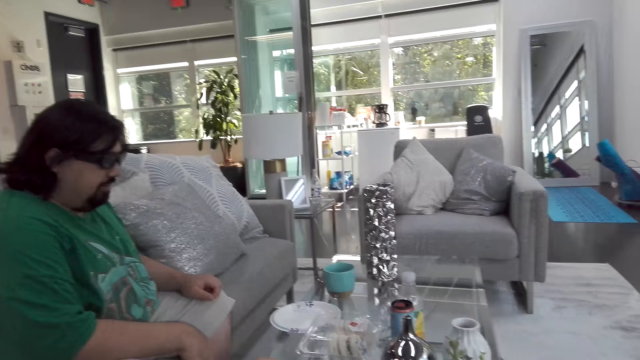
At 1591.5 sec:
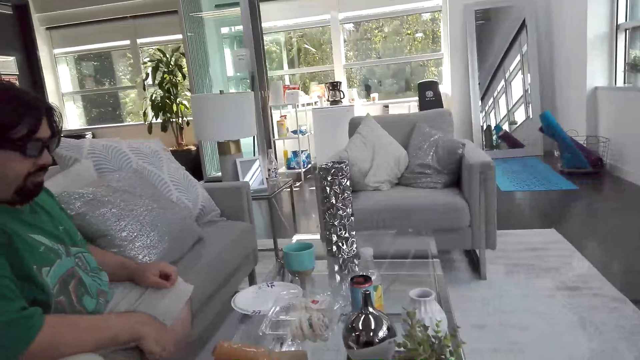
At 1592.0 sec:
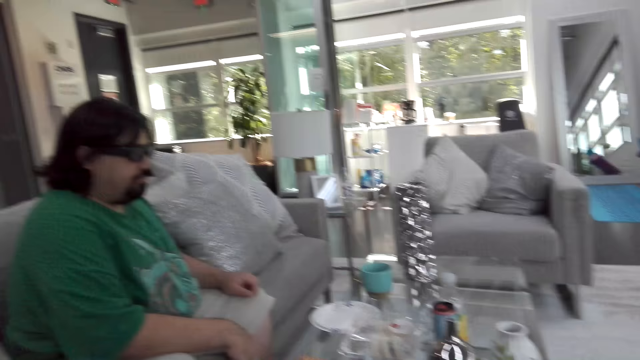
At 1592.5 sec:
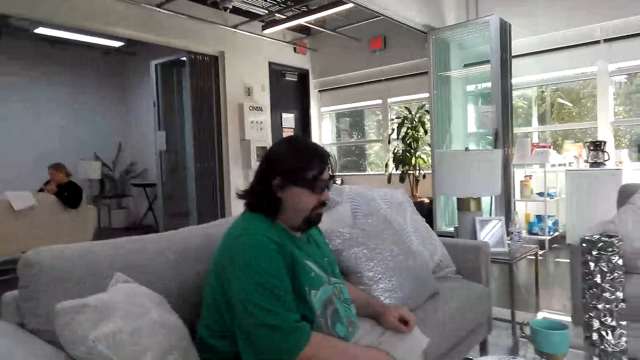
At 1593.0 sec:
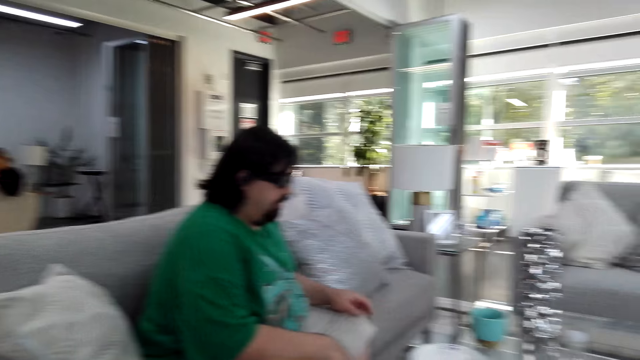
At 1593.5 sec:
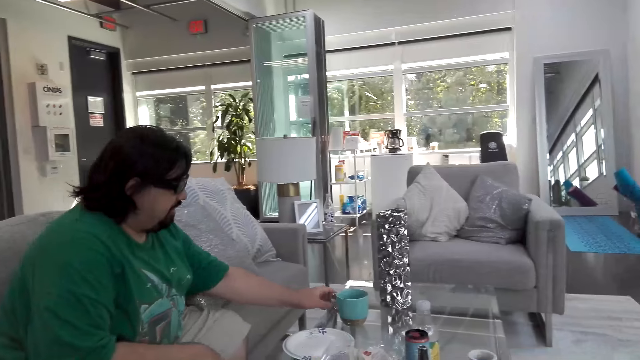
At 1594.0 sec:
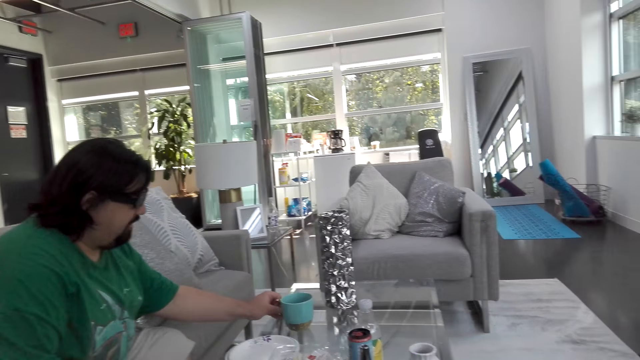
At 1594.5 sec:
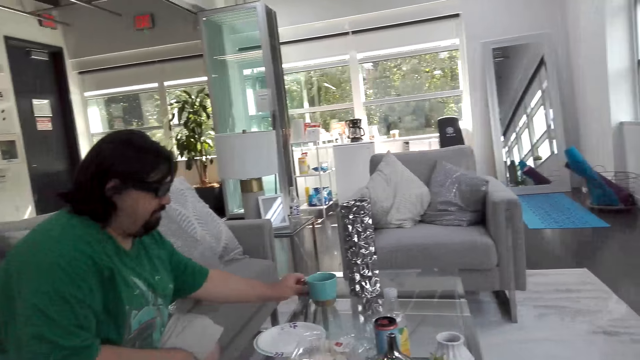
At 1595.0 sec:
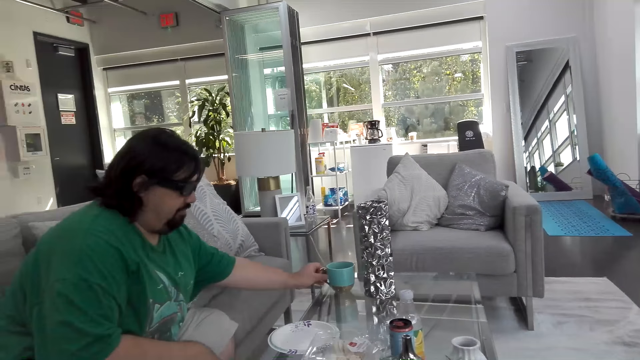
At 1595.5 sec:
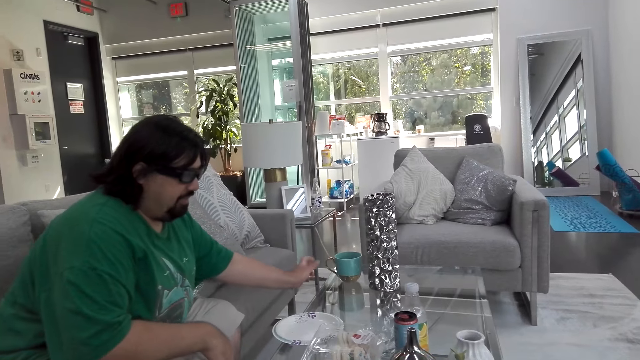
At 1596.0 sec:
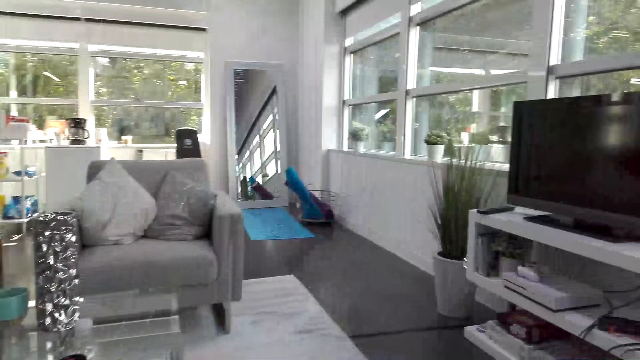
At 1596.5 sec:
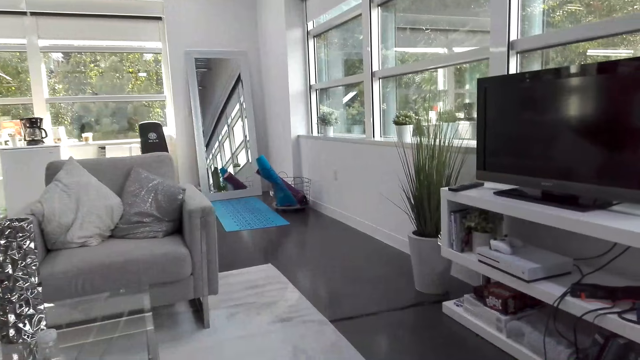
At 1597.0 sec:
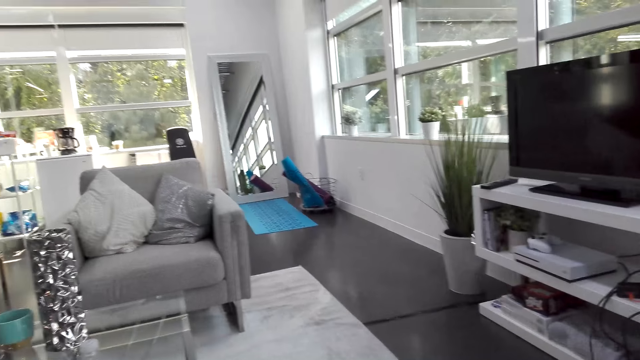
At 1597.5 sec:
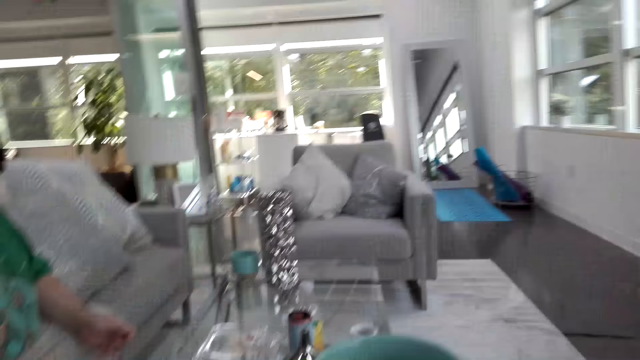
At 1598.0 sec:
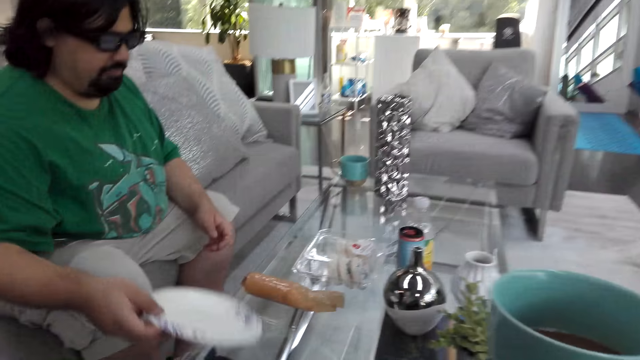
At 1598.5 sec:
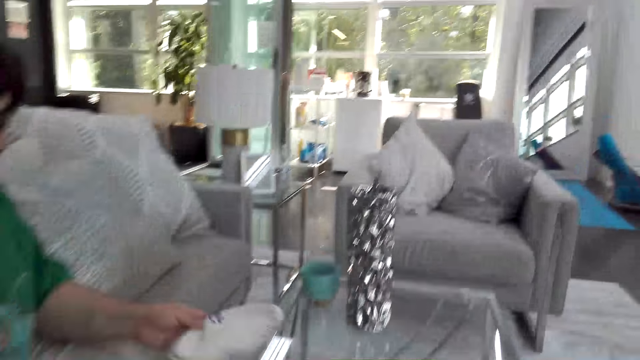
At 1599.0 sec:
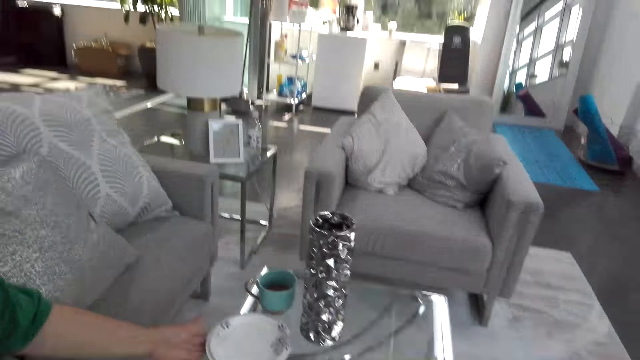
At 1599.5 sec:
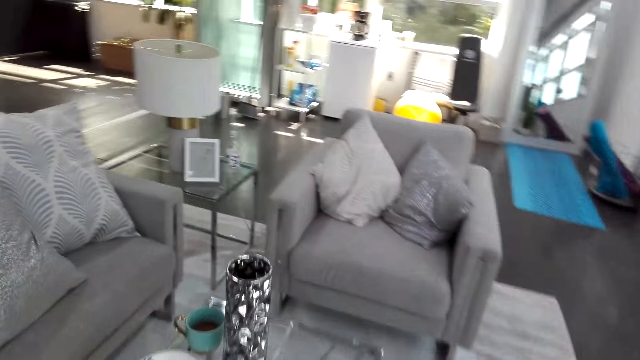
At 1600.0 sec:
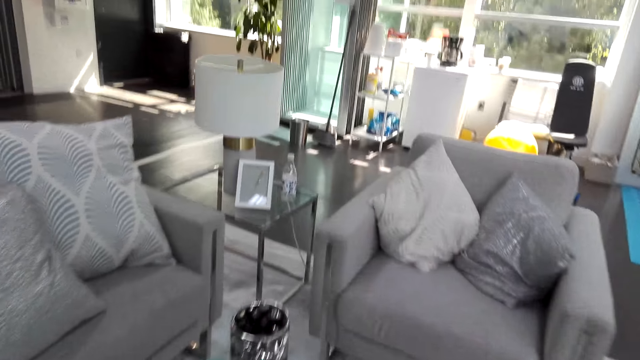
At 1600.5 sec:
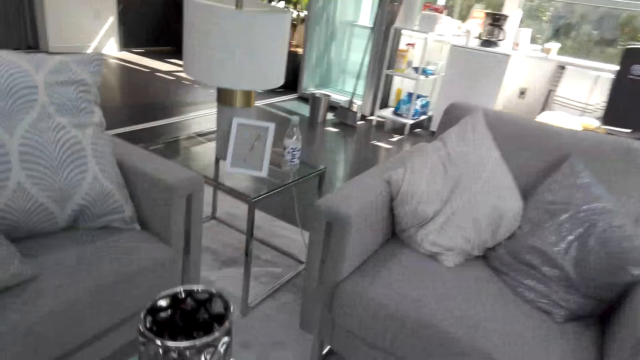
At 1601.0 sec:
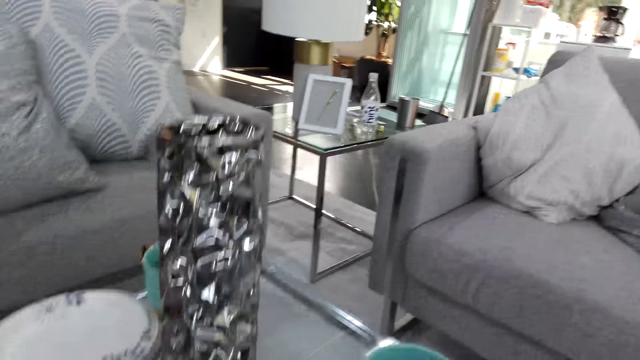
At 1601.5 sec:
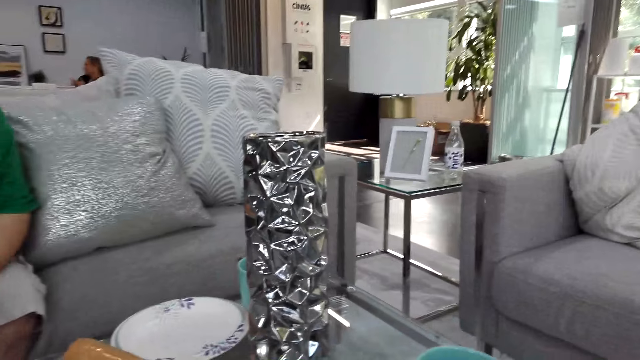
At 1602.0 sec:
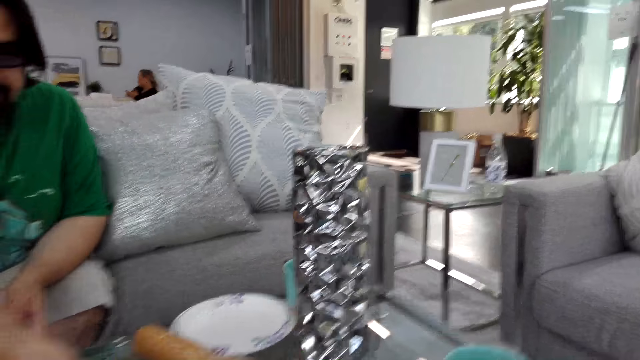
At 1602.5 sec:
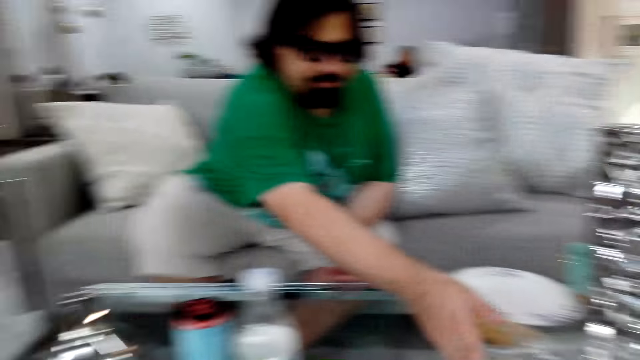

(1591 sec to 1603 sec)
A man moves the coffee mug. The man picks up a plate from the table. The man moves the plate on the table. The camera wearer talks.

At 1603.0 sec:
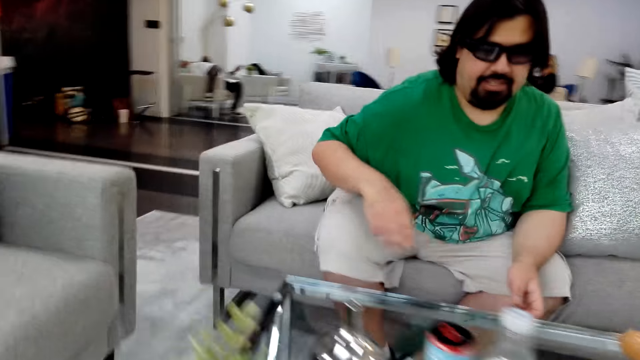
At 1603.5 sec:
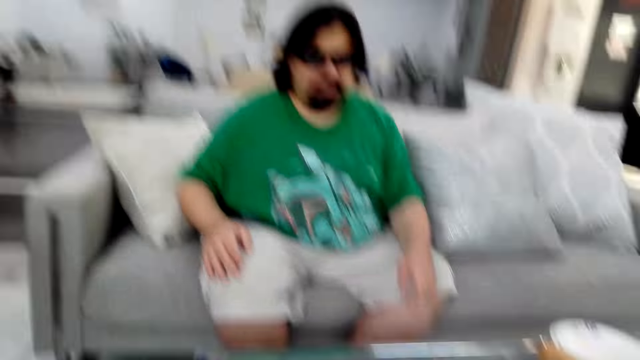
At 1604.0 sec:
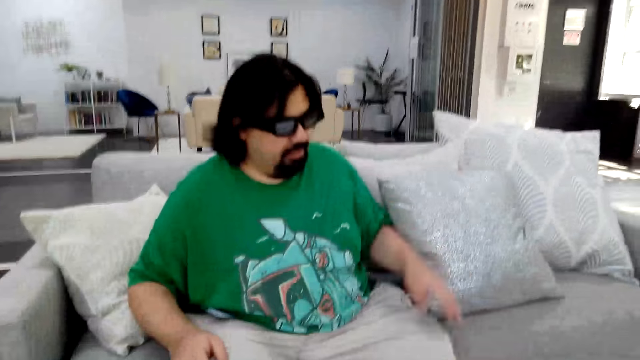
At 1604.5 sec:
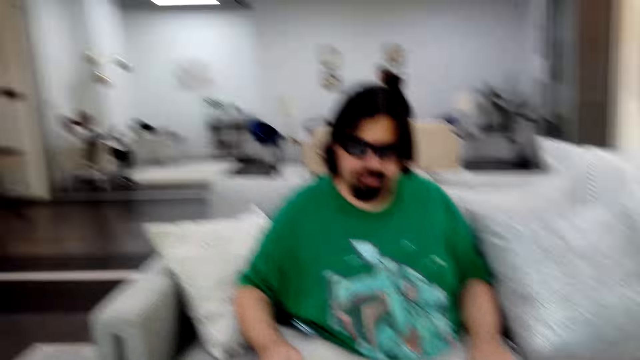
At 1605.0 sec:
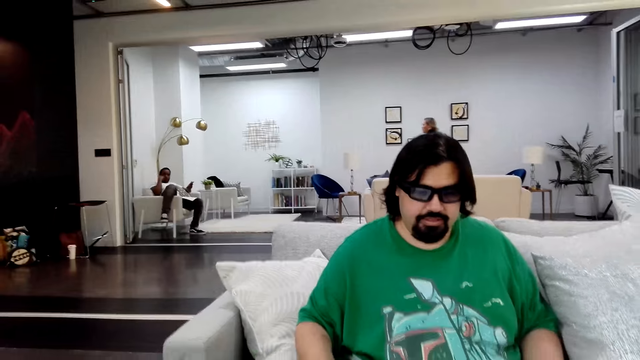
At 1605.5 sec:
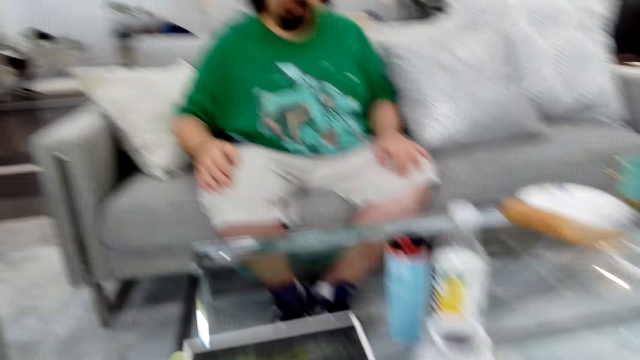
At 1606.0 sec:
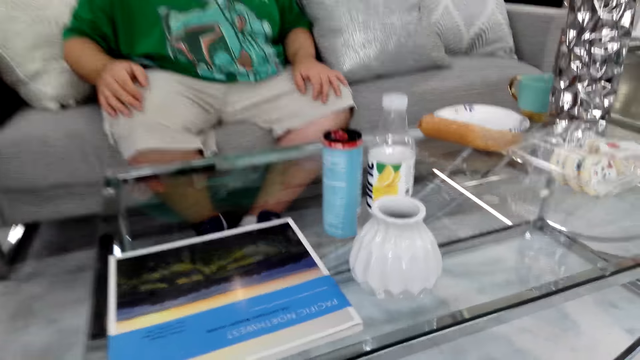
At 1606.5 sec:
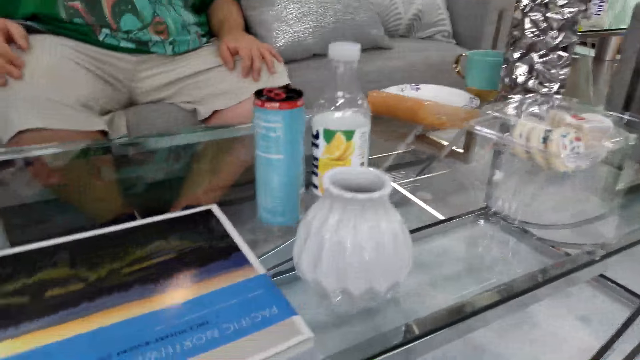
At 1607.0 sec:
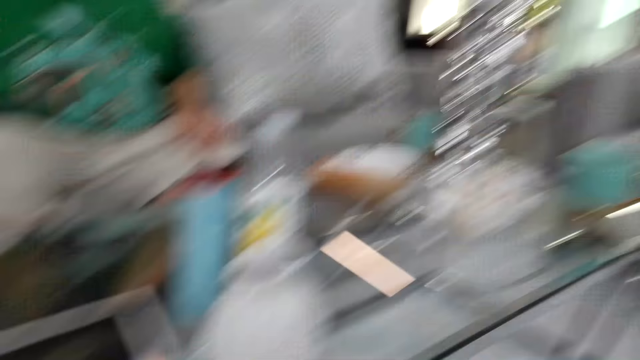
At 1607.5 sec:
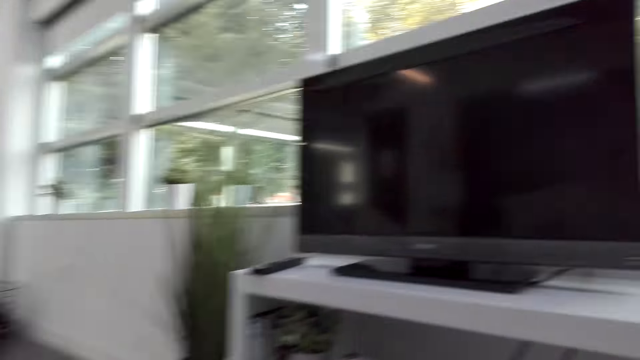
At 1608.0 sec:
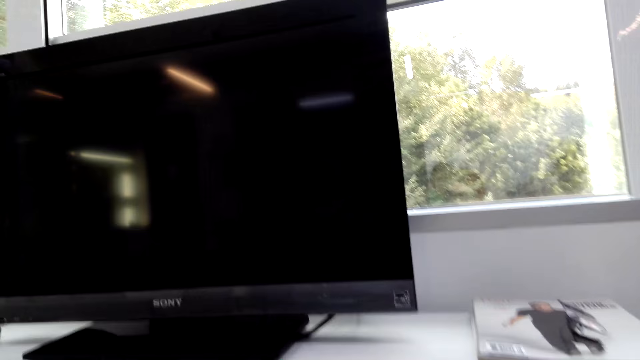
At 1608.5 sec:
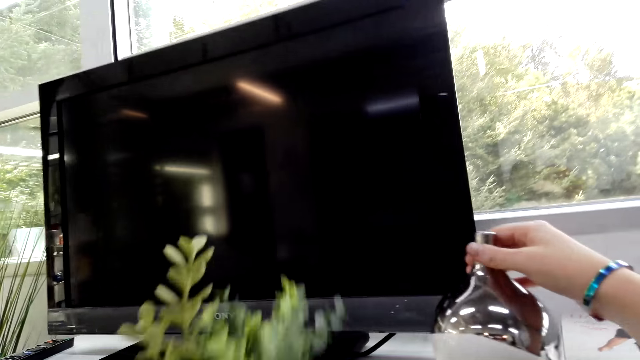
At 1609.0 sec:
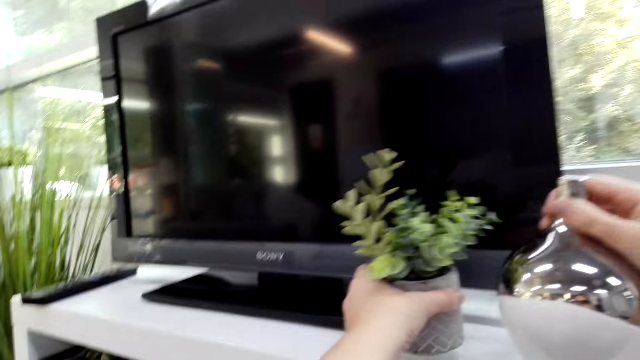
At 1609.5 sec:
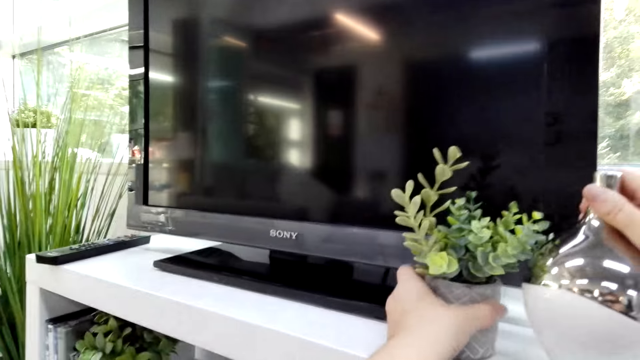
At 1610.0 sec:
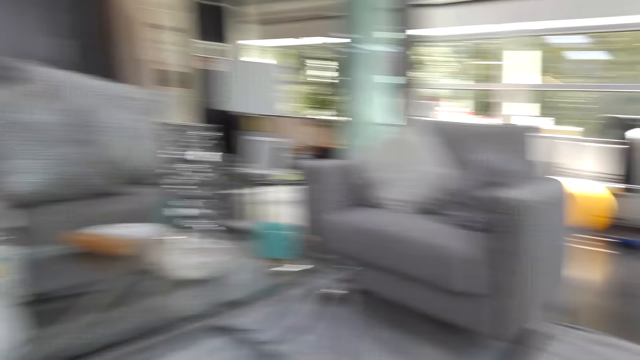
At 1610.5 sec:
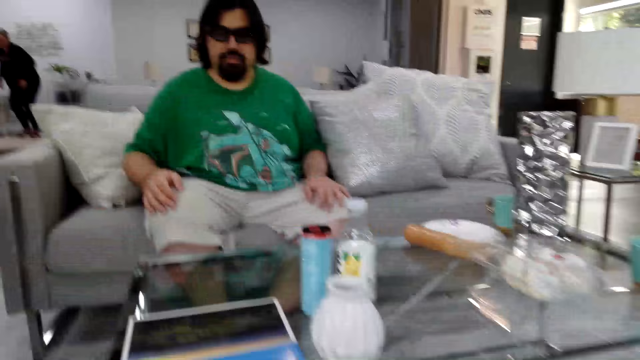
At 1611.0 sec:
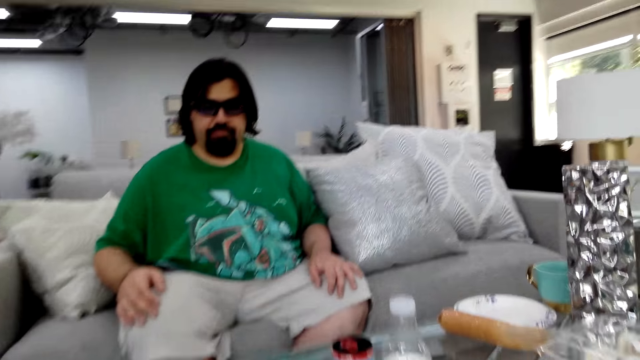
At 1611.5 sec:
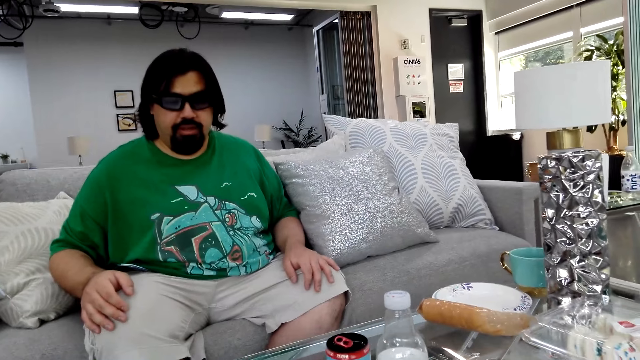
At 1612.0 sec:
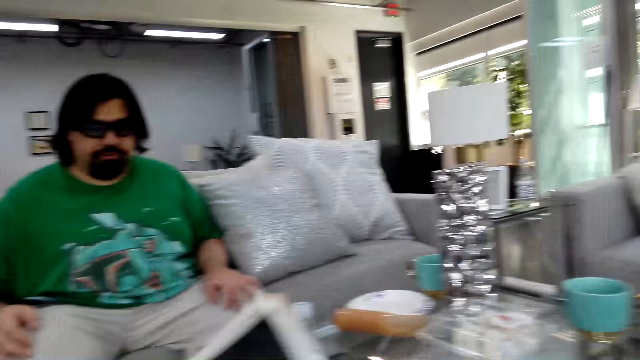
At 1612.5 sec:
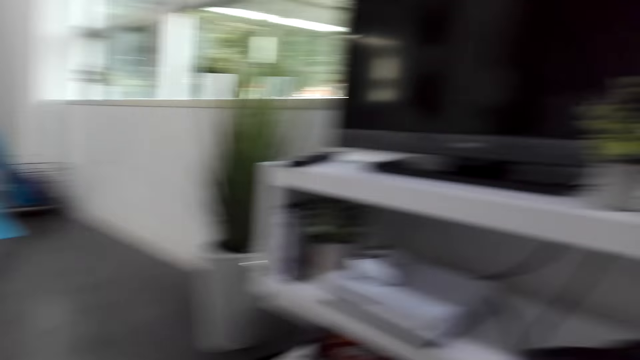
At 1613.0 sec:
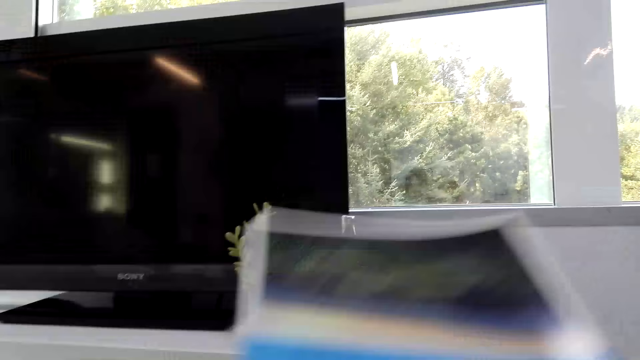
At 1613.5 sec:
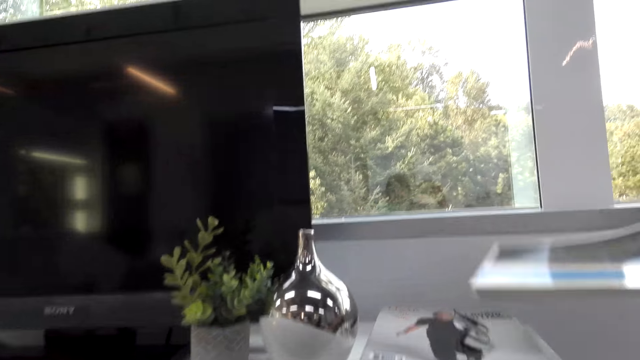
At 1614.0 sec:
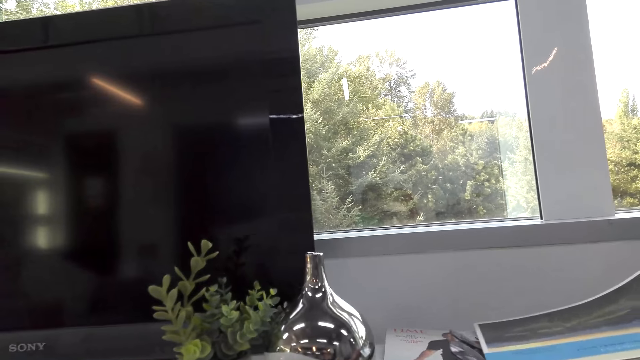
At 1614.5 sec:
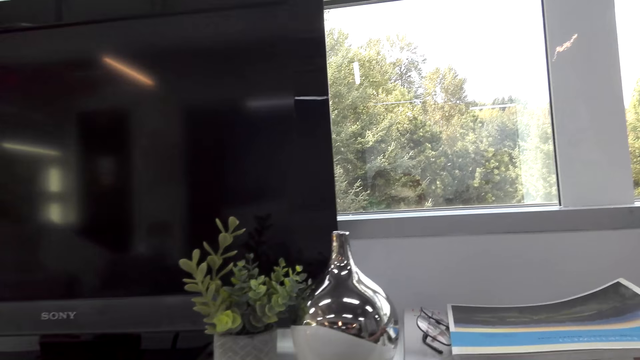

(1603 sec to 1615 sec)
A man talks. The camera wearer talks with the man. They put the flower vase on the TV stand. Another man talks. The camera wearer talks. The other man talks. The camera wearer puts something aside.
